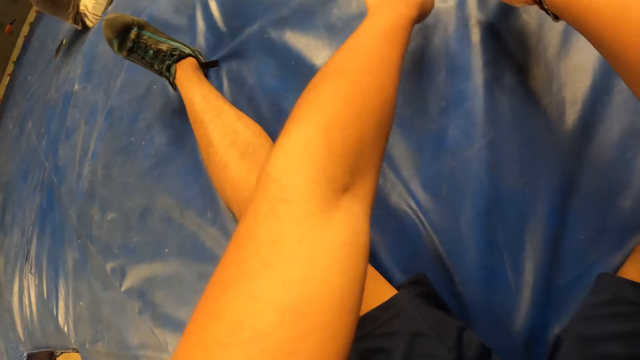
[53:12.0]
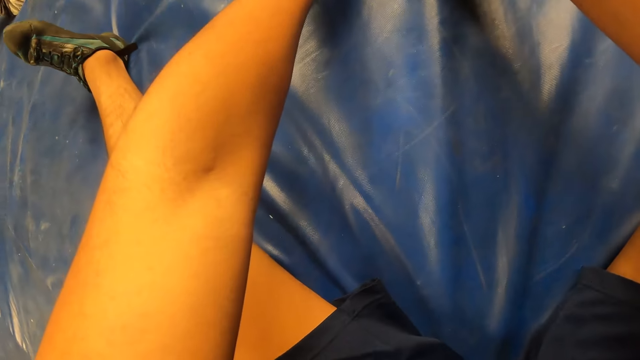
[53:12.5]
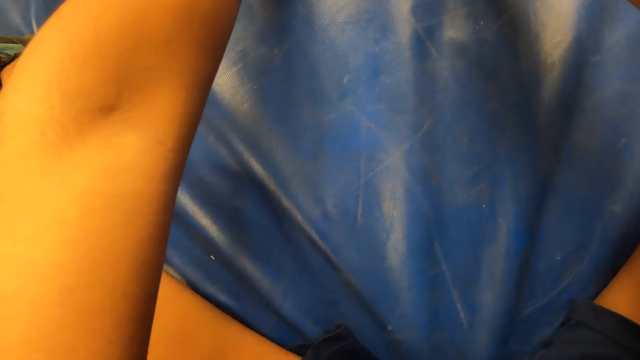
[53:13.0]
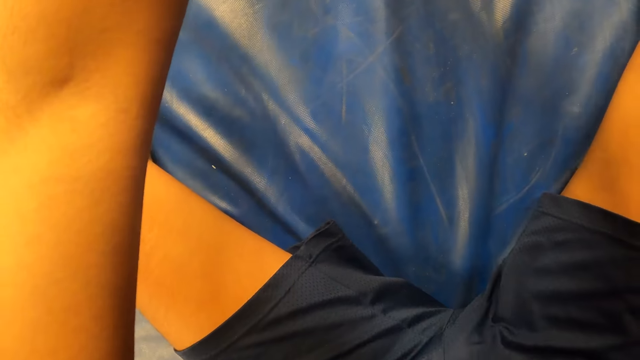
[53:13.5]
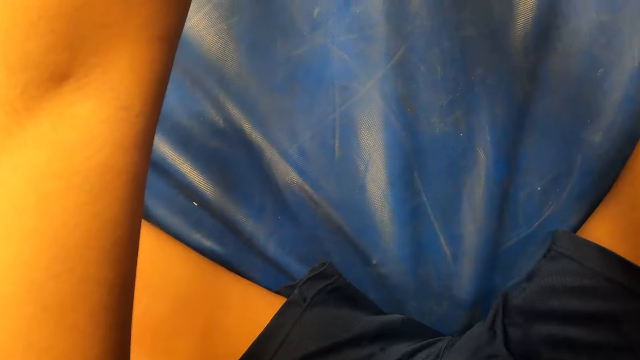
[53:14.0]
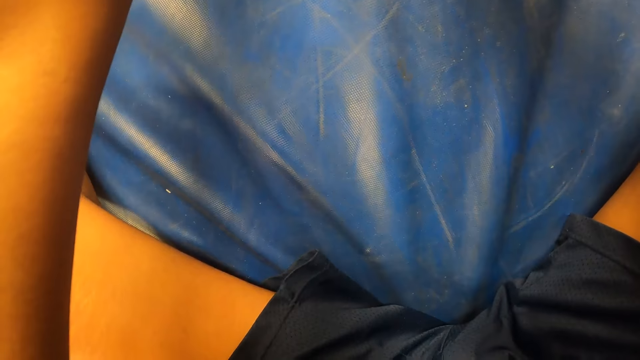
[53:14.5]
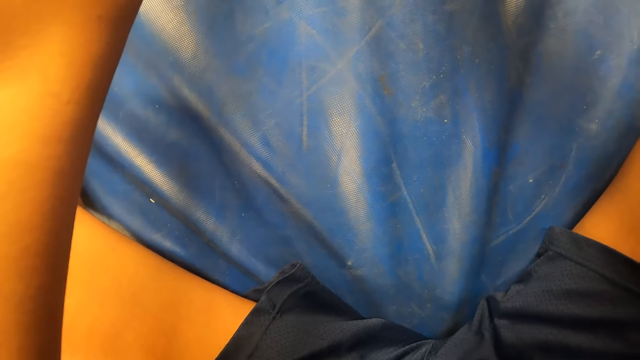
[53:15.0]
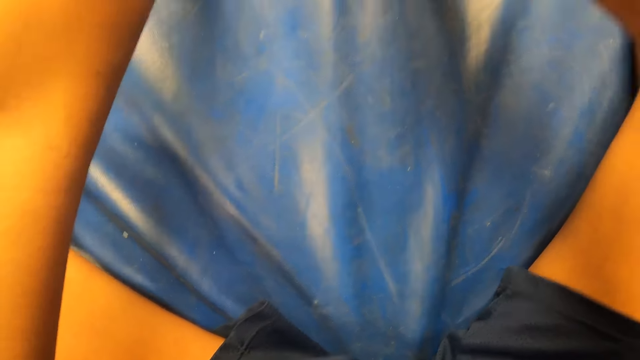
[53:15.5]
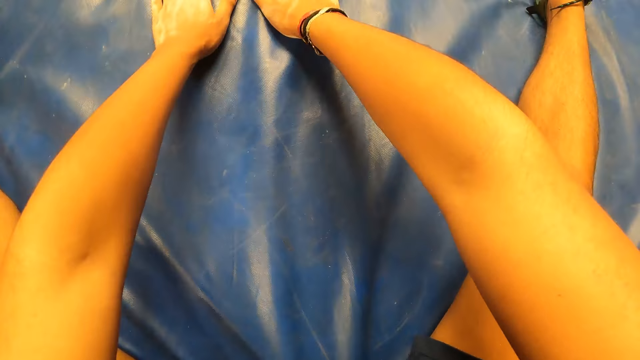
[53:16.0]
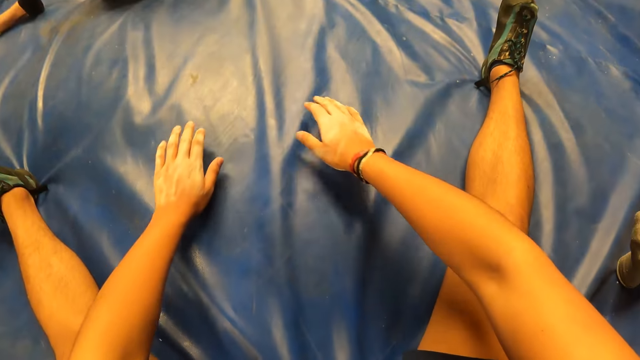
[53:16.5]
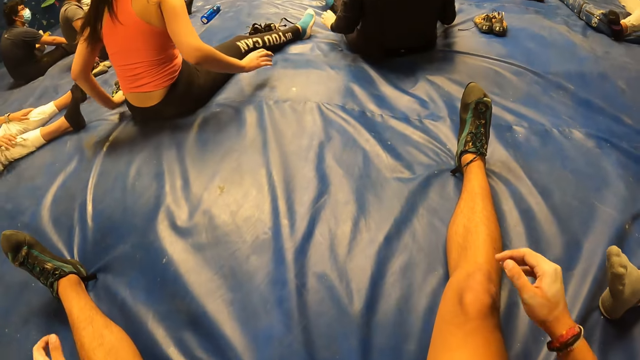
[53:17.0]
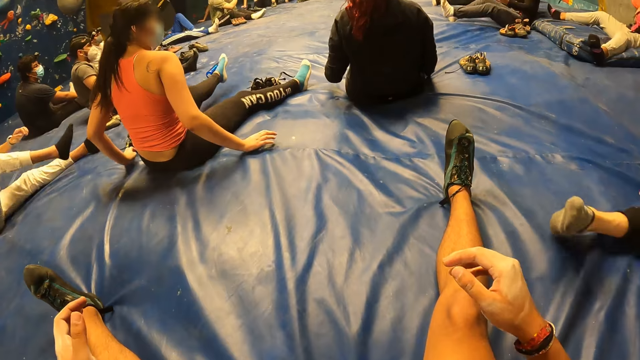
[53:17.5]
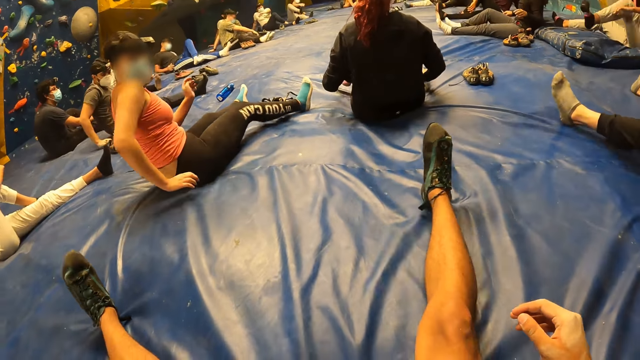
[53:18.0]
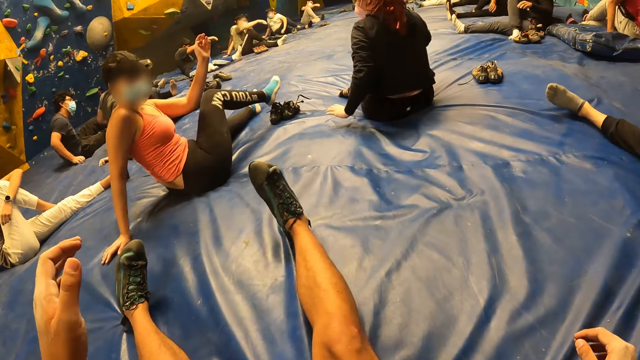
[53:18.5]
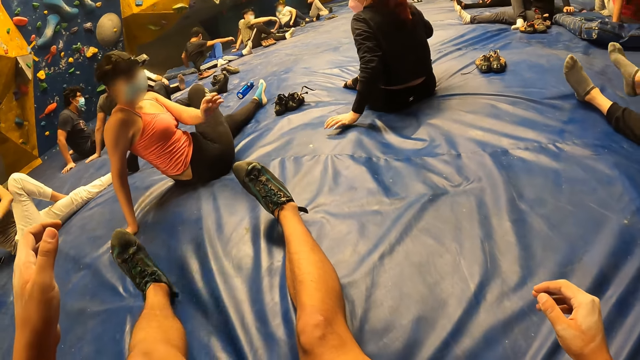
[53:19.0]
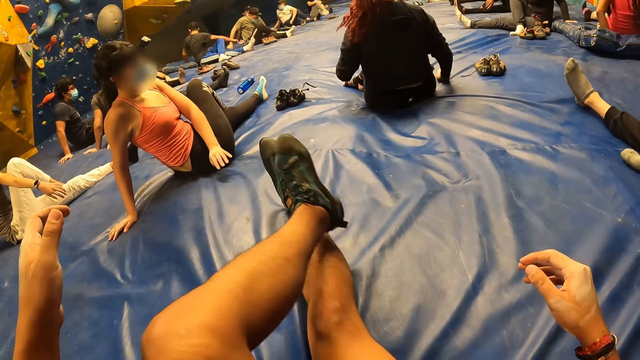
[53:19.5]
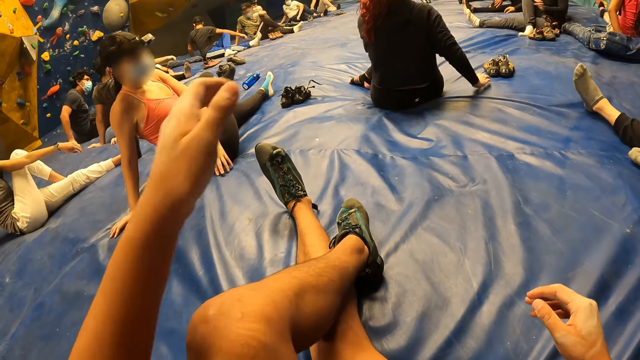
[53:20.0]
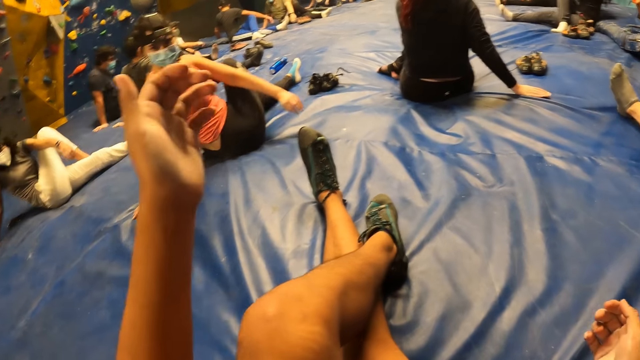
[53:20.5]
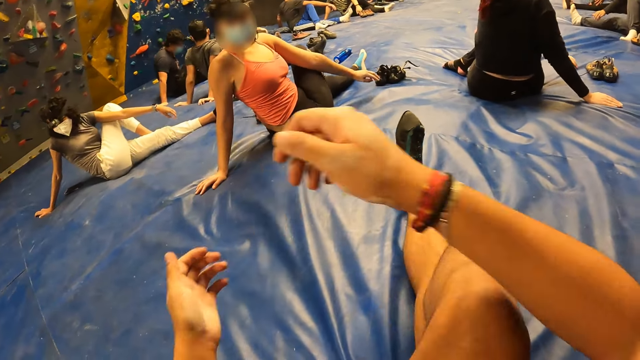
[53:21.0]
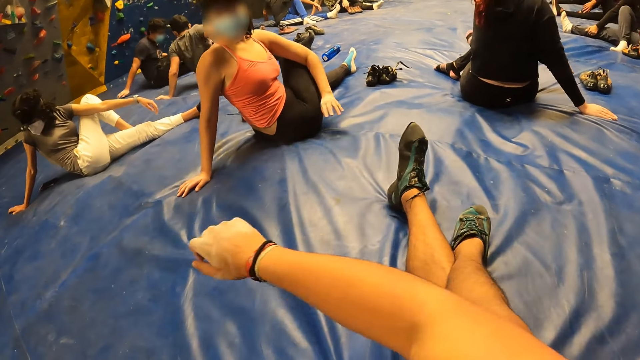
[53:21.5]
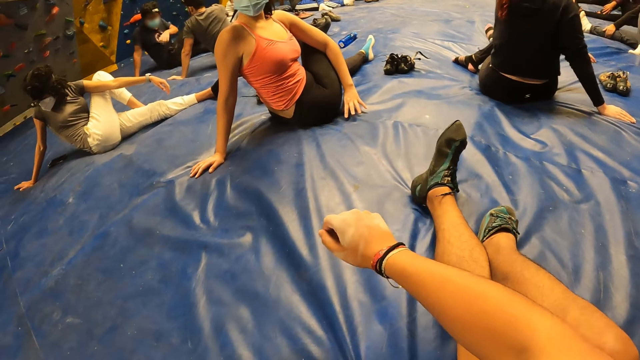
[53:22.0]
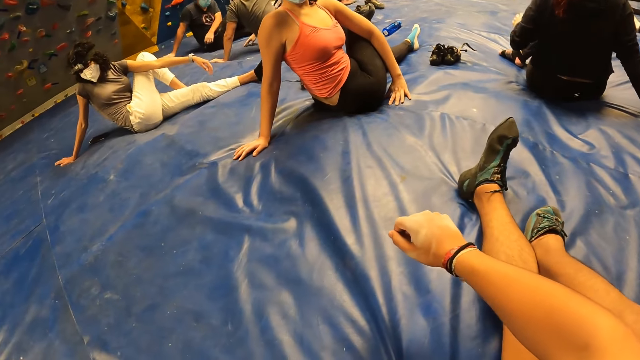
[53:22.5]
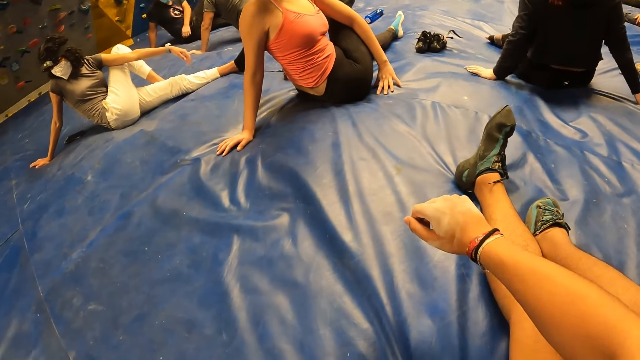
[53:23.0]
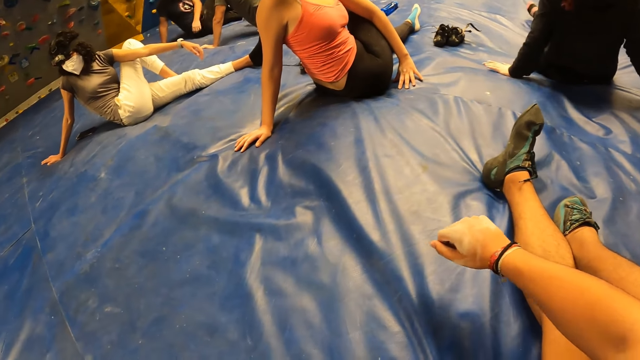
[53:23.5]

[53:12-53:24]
The camera wearer pulls his hands off the mat and crosses his legs.

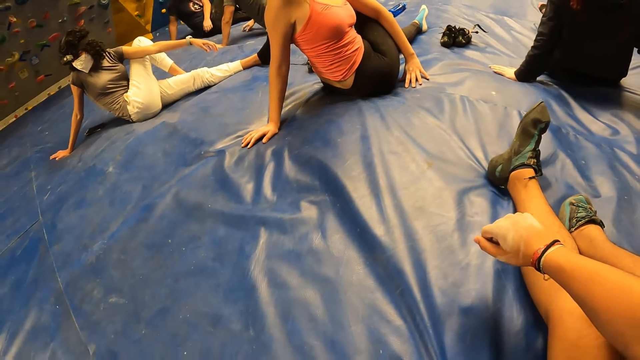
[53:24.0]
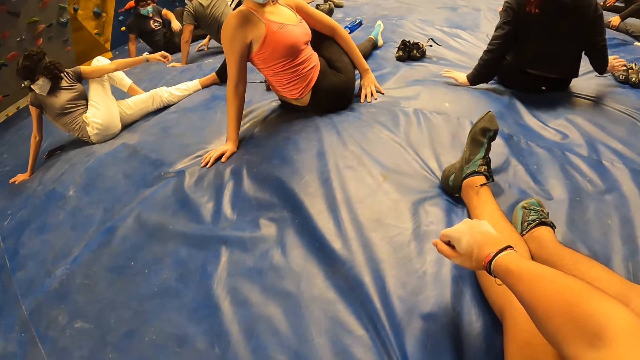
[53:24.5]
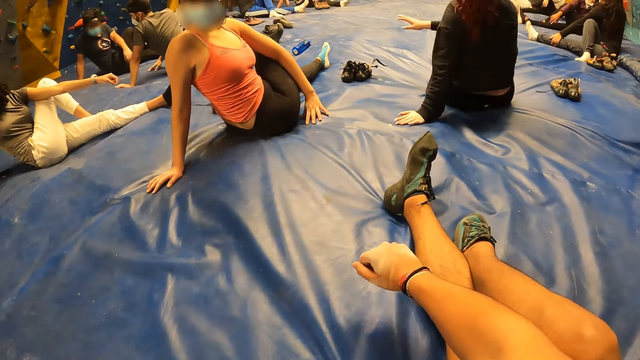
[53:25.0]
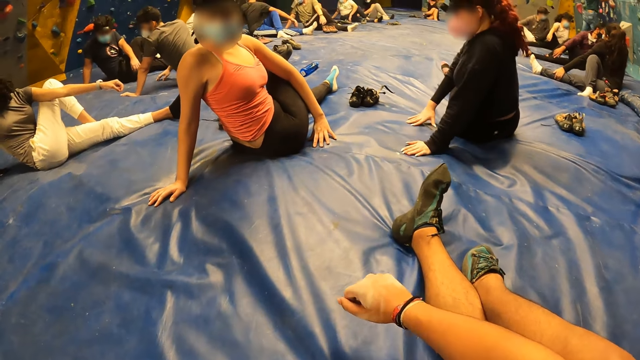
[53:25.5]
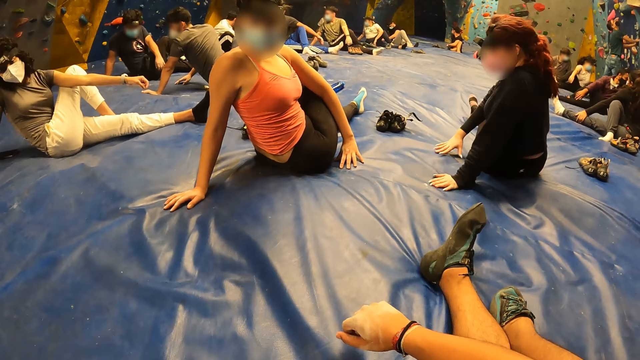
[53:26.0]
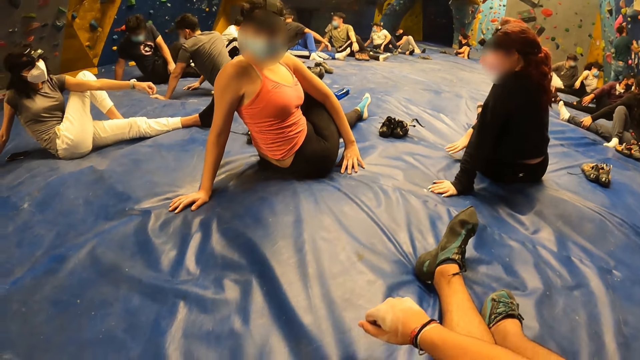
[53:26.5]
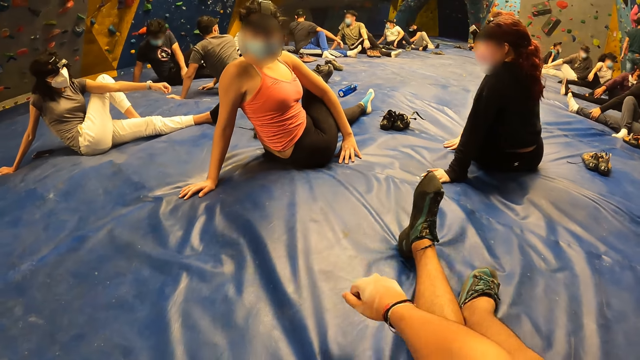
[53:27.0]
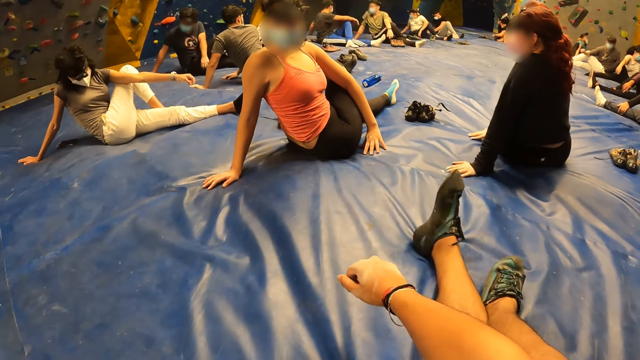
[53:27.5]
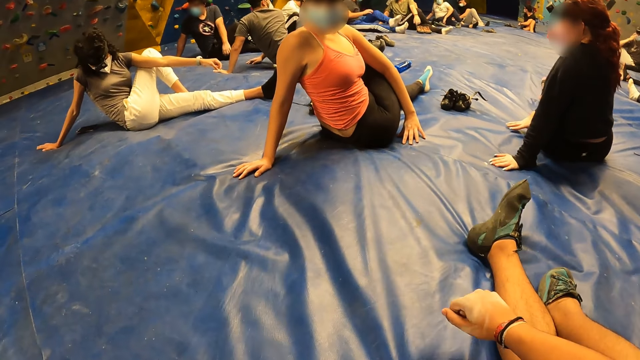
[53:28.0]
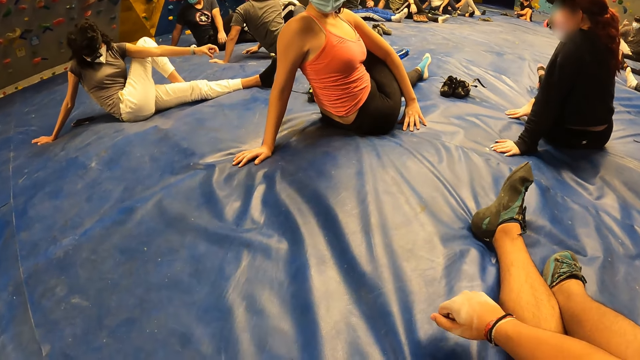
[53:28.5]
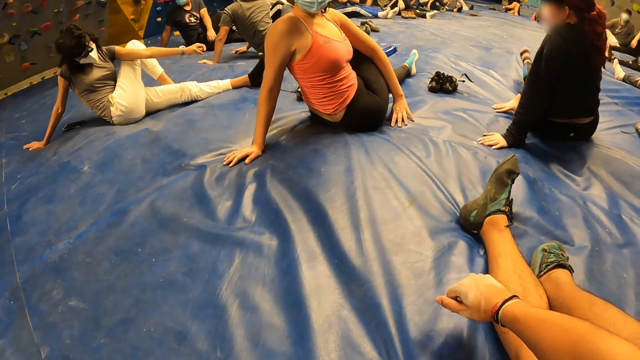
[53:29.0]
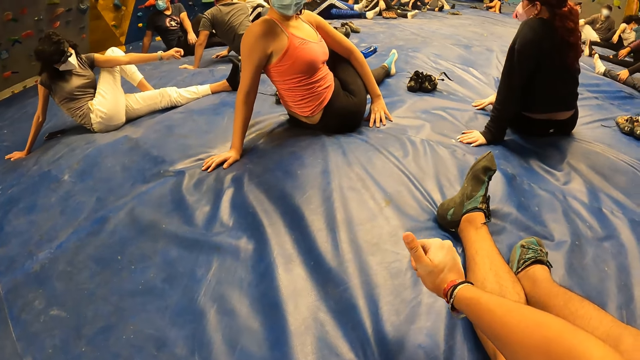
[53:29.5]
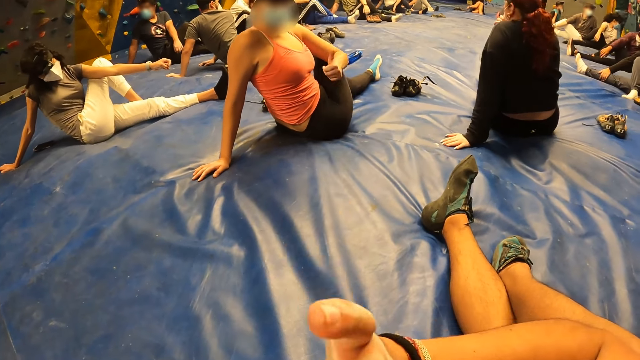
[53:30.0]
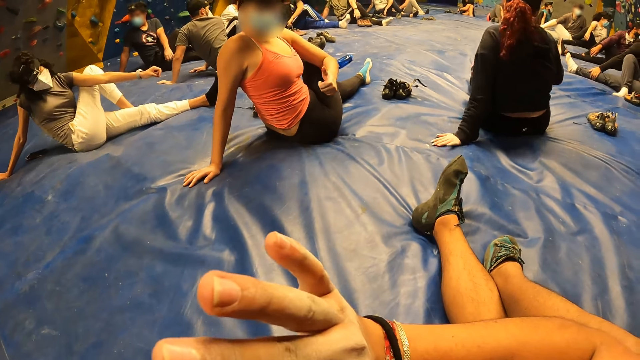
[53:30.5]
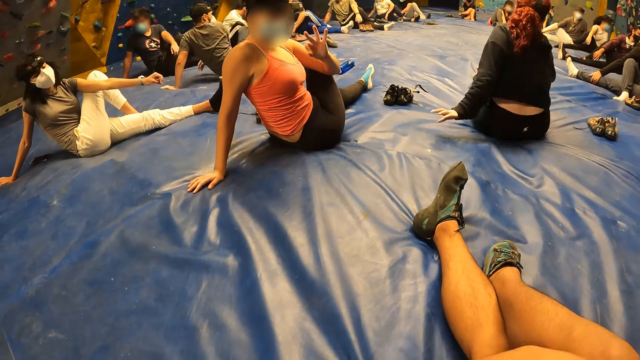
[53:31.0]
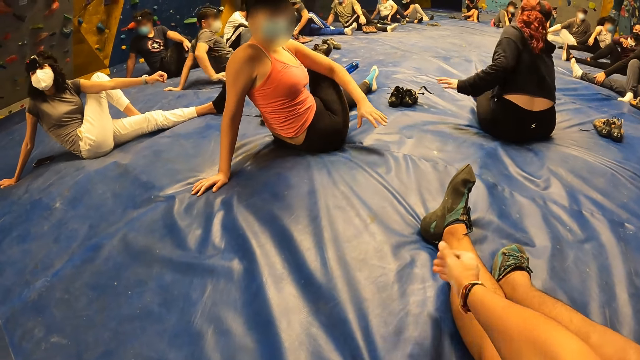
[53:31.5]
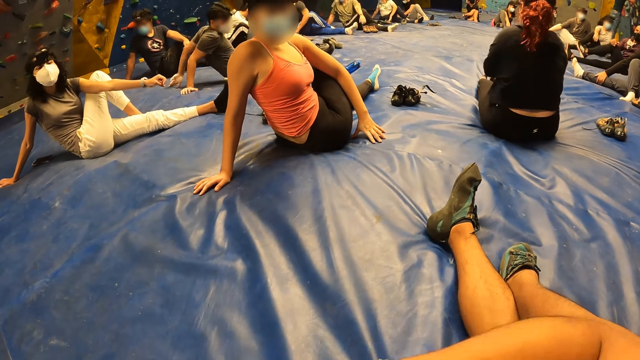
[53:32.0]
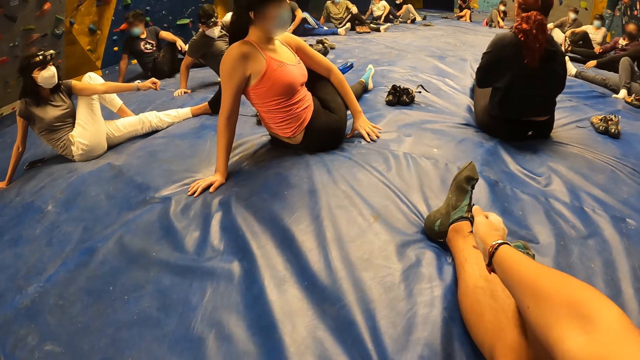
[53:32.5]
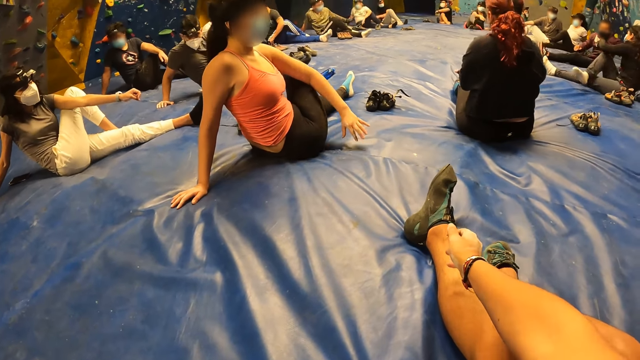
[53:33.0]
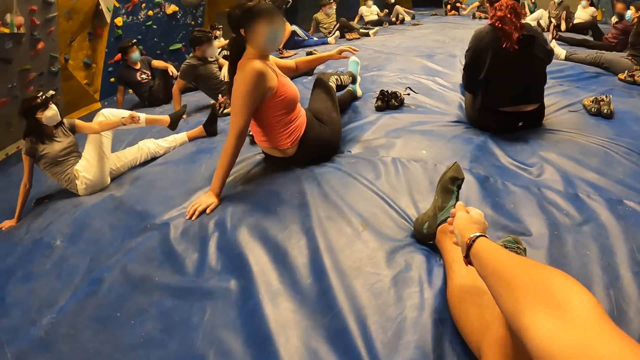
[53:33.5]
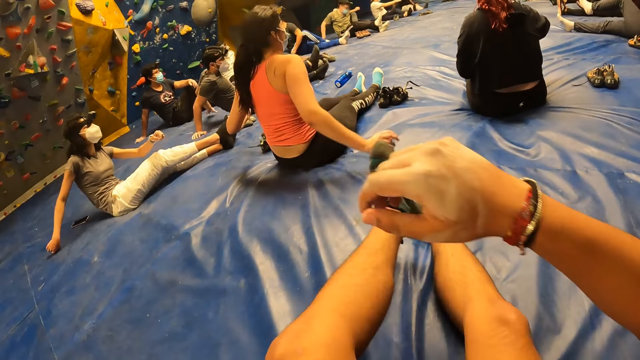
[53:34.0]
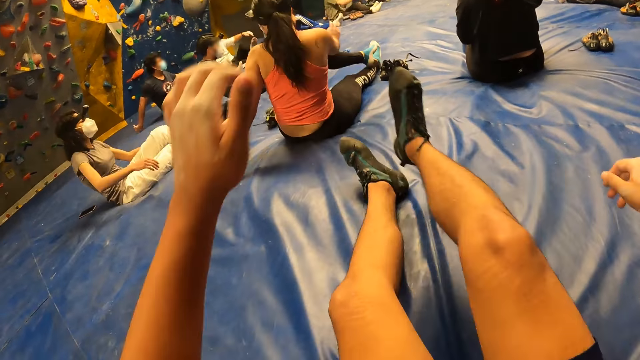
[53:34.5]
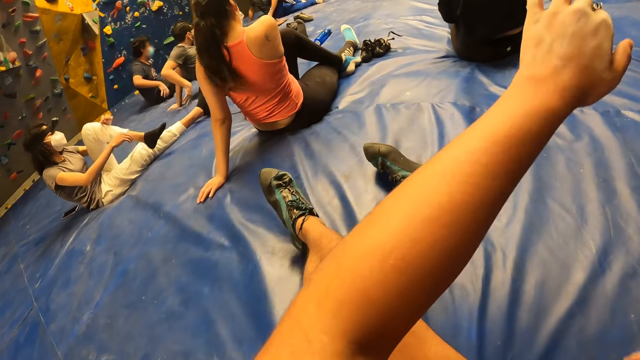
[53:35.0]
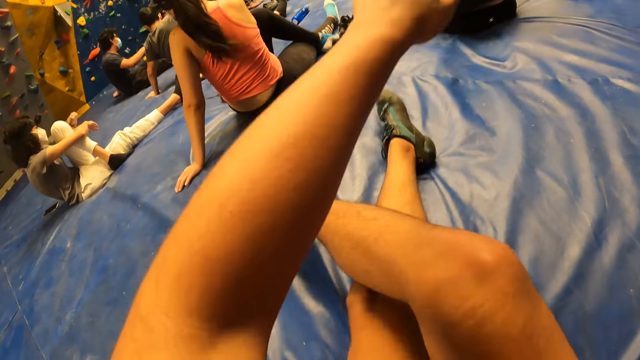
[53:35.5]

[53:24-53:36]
The camera wearer interacts with a woman. He gestures his hand. He stretches his hand, lifts his leg, puts his leg on the bouncing mat and crosses his legs.
